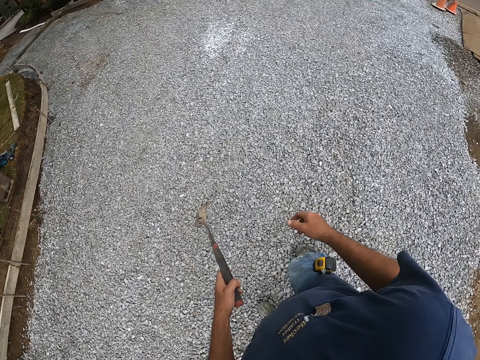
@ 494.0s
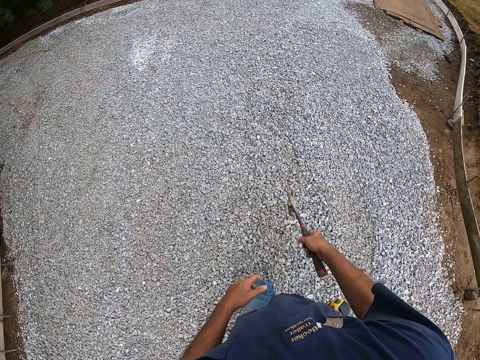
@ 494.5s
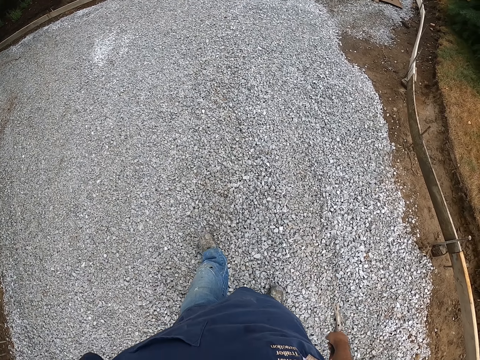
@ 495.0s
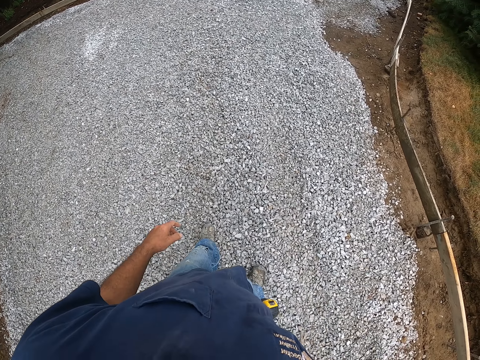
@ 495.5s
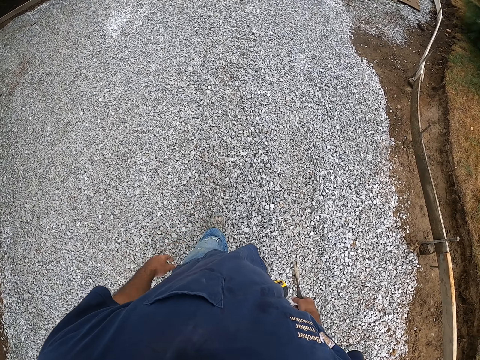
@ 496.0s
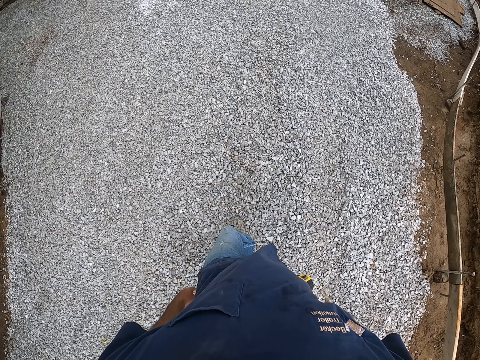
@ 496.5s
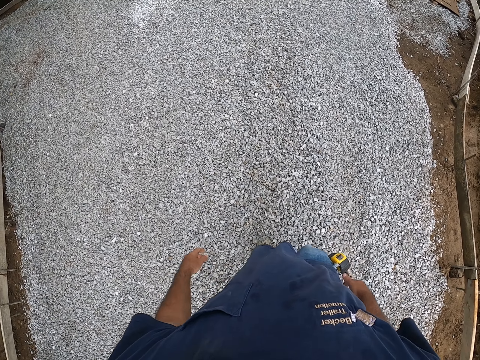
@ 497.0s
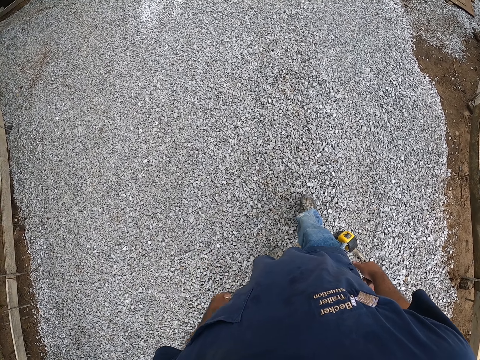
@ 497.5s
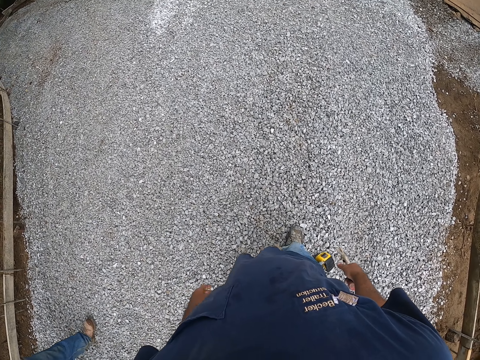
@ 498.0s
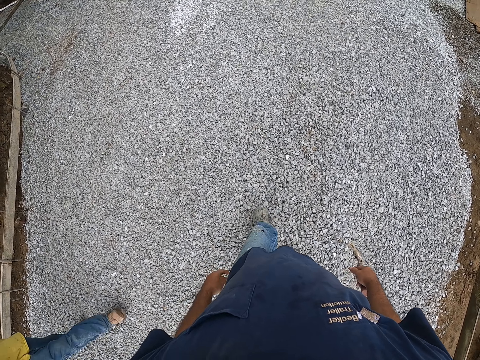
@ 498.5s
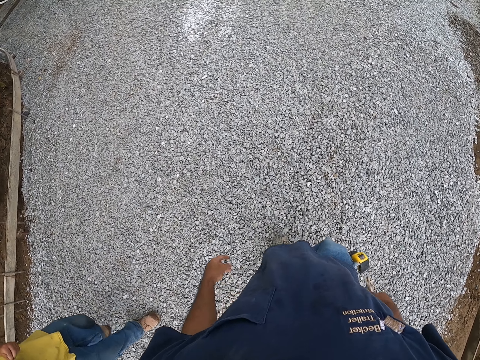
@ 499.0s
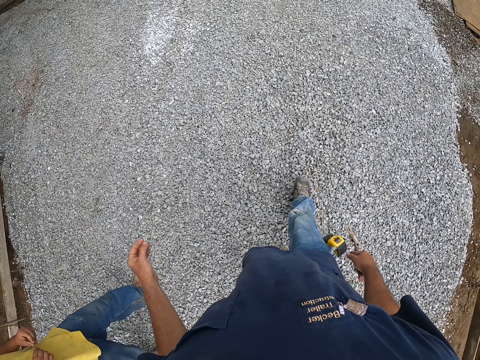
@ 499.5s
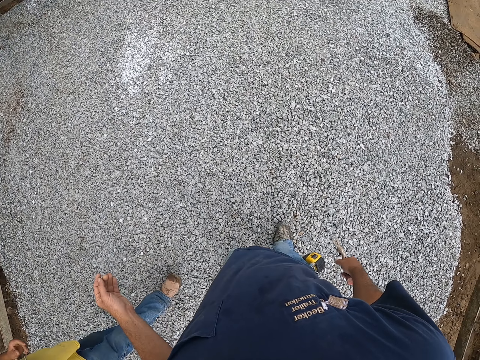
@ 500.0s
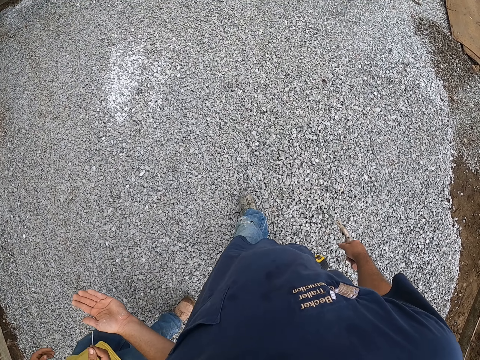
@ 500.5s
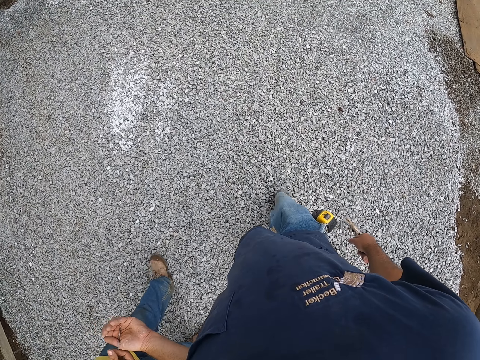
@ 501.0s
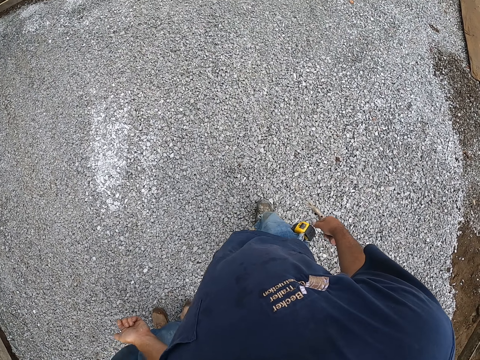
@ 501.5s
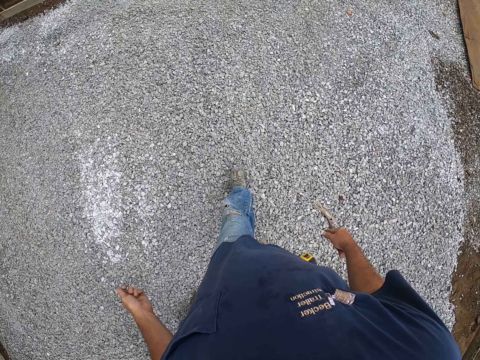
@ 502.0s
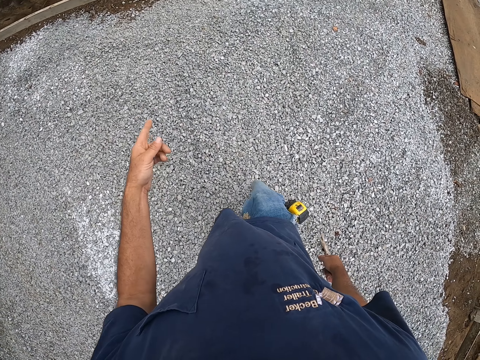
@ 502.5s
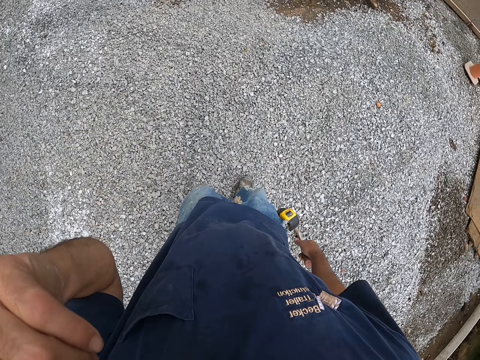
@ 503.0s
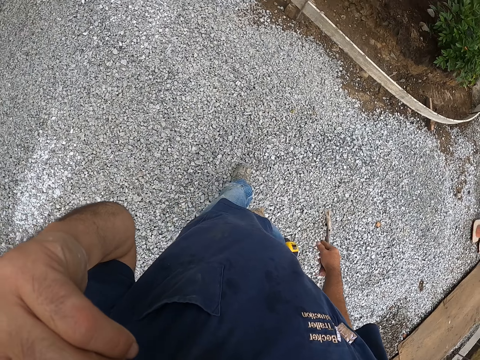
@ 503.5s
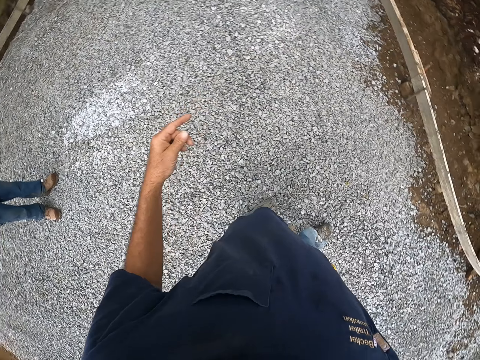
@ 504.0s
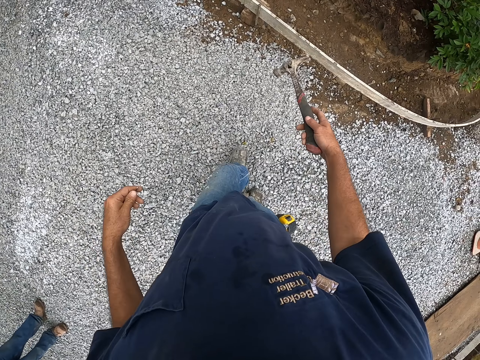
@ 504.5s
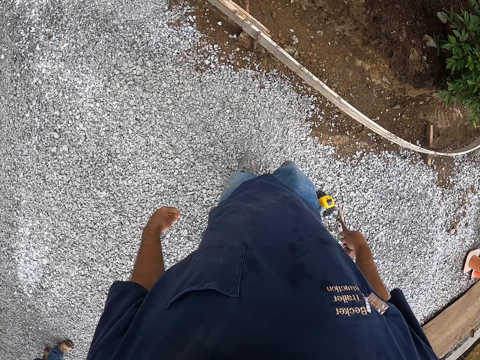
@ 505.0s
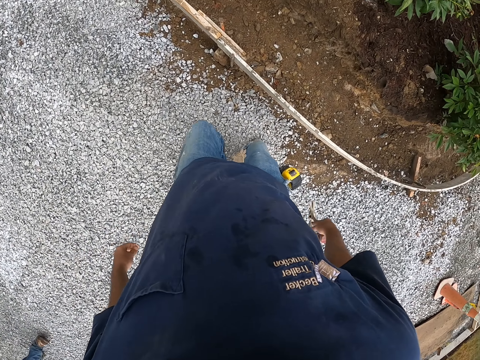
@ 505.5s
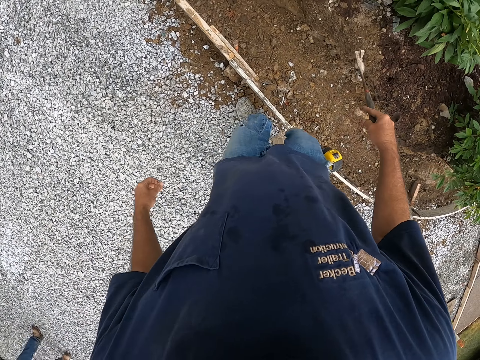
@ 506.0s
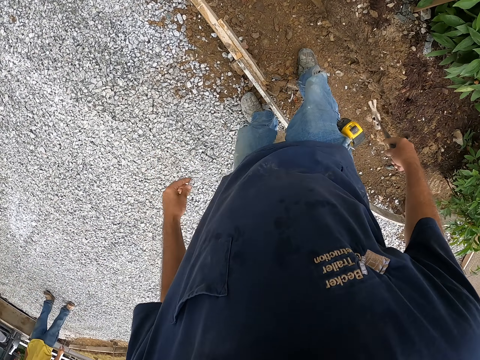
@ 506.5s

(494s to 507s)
The camera wearer looks at the murram. A man walks on the murram road. The camera wearer walks on the murram road. He receives a nail from the man. He touches his face.

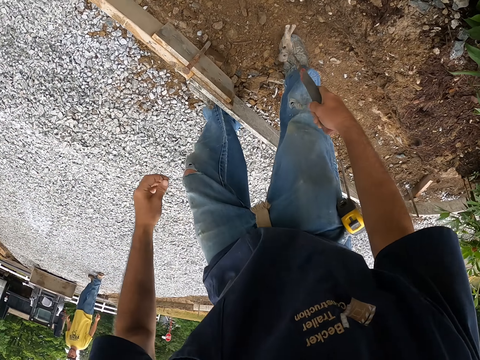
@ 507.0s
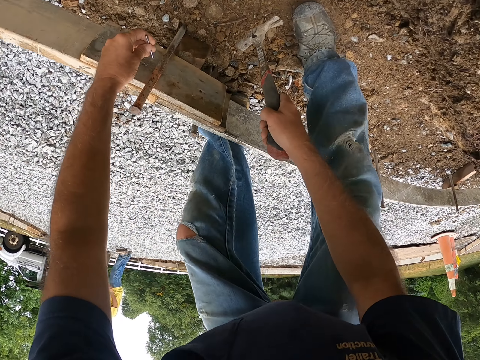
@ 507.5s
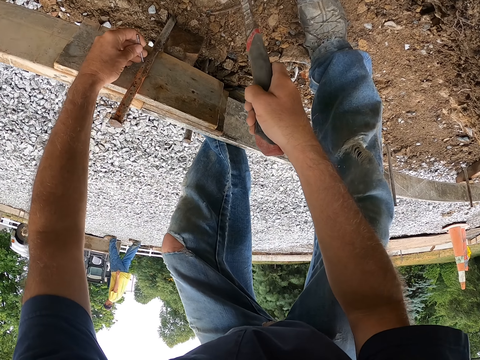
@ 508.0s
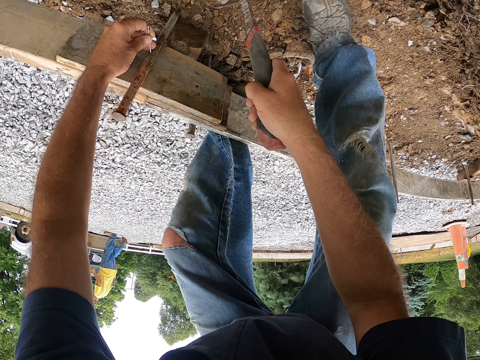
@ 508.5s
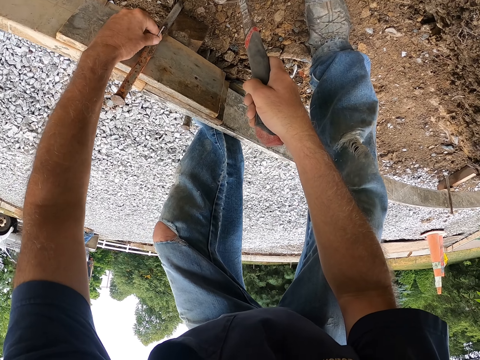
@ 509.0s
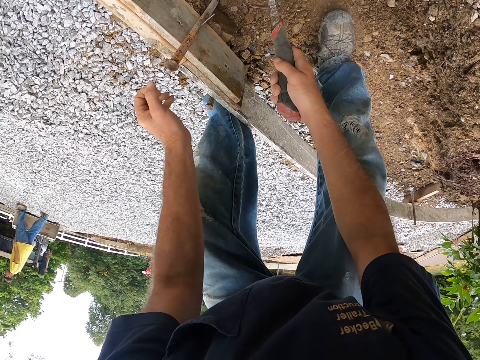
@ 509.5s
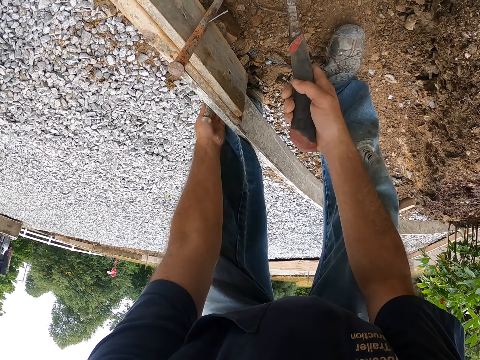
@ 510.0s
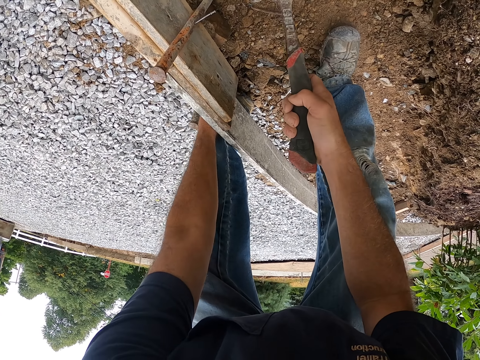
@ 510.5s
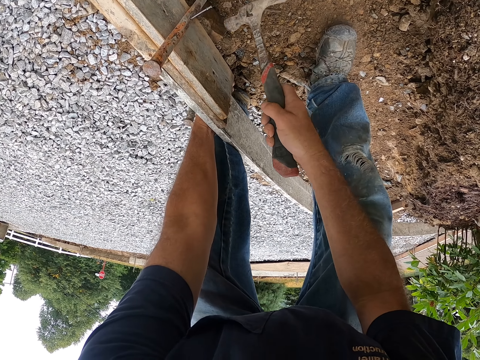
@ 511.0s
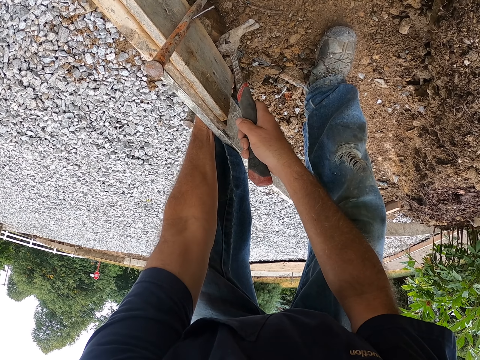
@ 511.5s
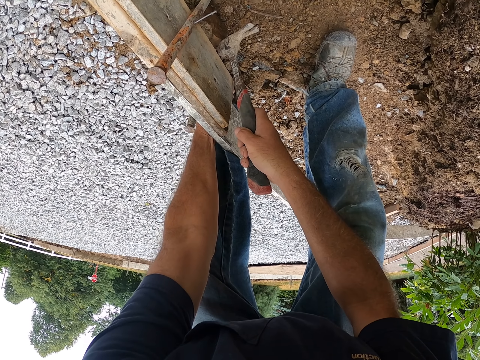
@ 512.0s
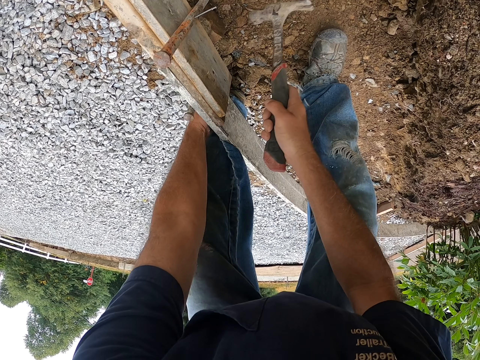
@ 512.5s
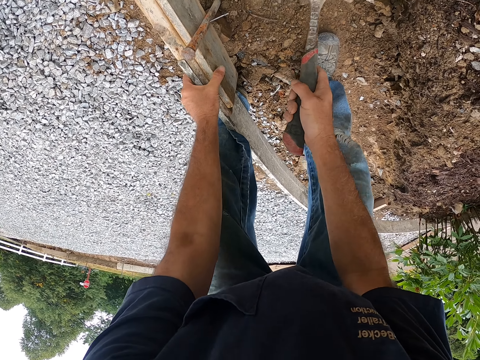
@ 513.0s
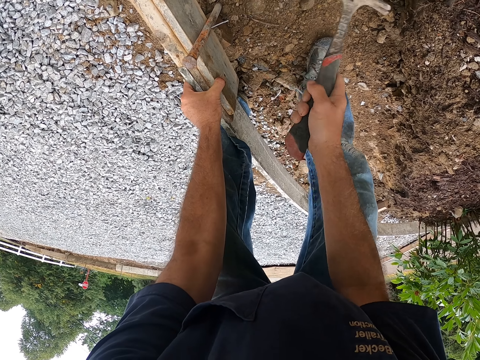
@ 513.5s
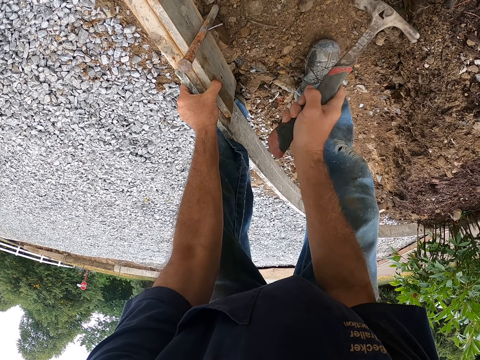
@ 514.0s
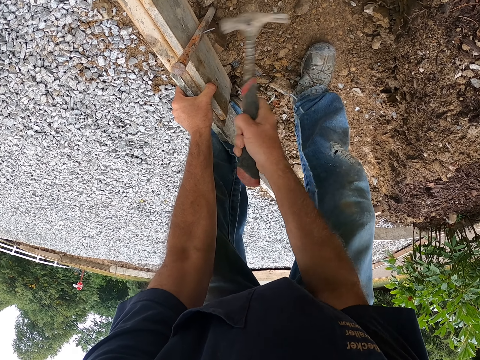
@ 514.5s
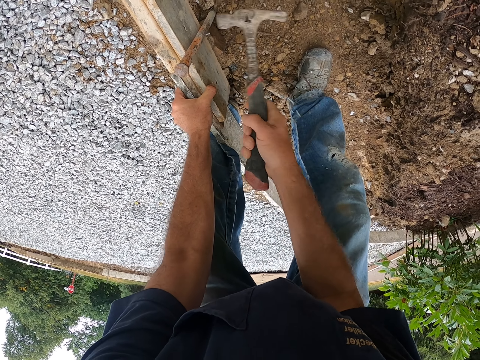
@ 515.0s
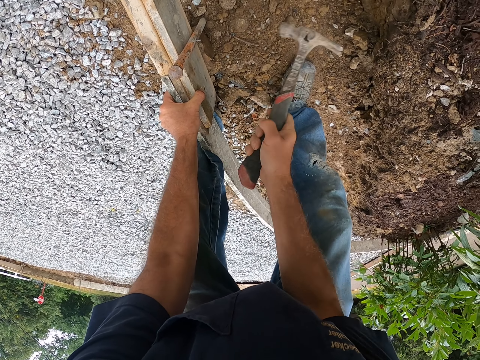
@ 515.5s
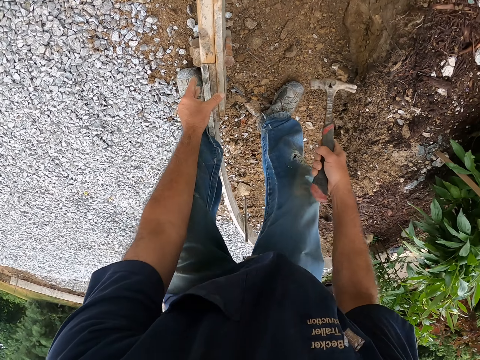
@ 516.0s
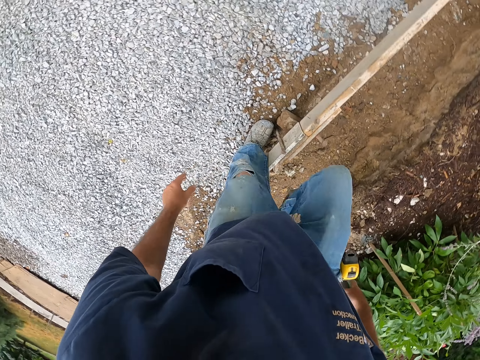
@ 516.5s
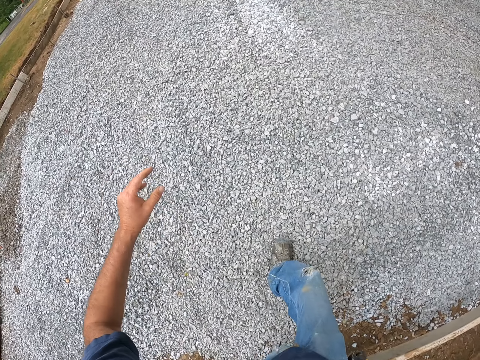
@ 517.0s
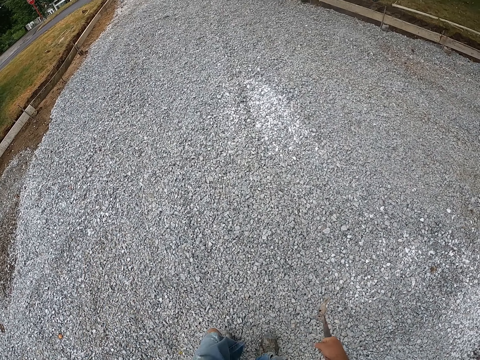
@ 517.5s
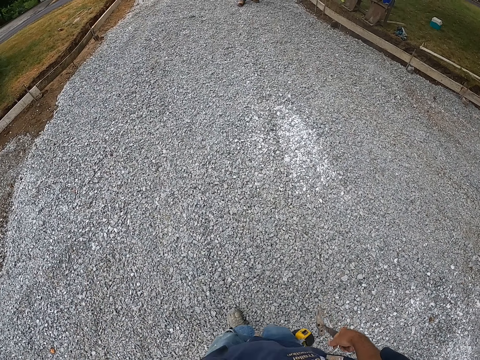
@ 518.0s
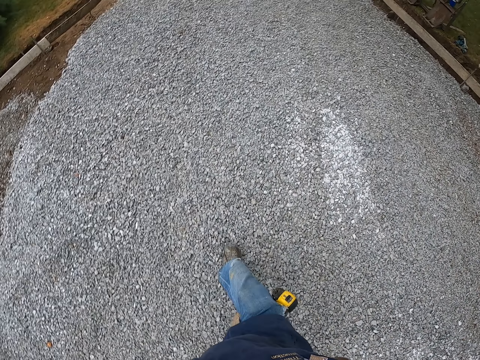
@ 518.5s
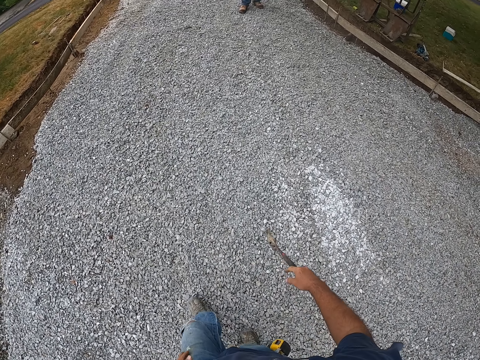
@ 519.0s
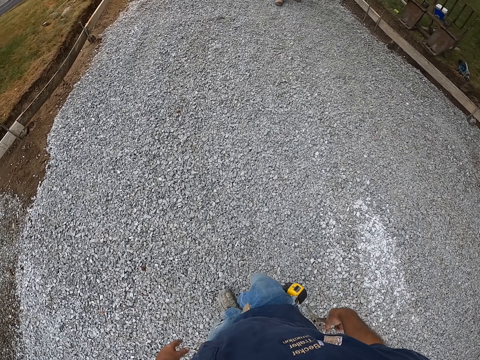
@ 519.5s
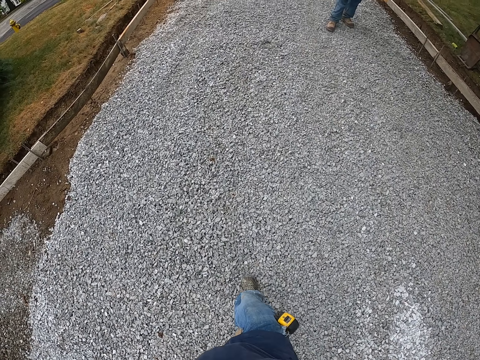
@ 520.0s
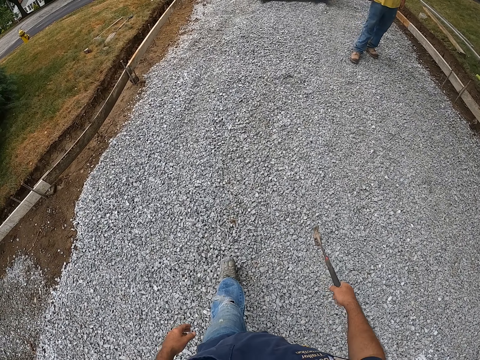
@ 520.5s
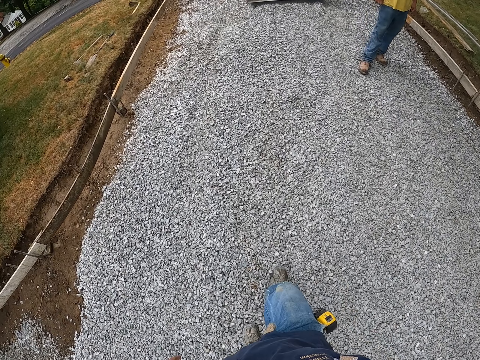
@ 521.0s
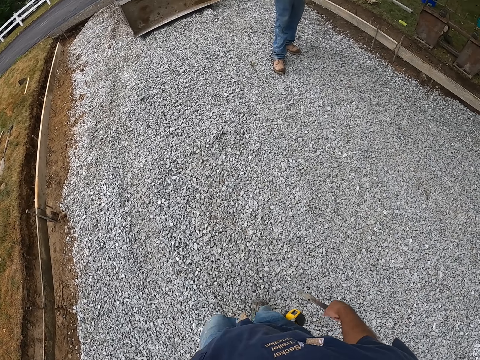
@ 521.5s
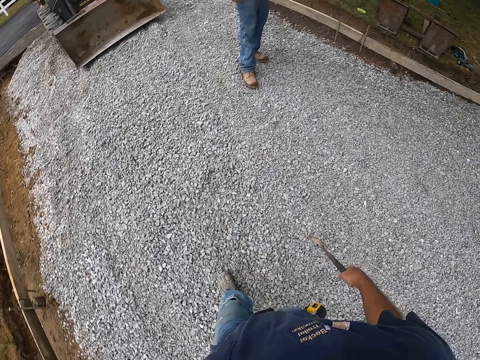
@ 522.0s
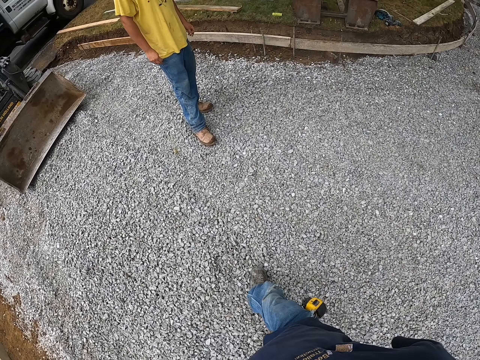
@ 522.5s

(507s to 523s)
The camera wearer inserts a nail in the metal rod. They hold the wood frame. They hit the nail with a hammer. They drive the nail in the wood frame. They walk on the murram road.
